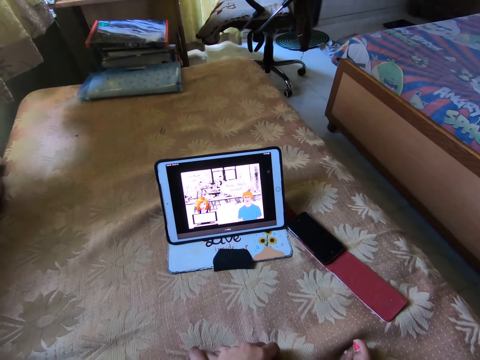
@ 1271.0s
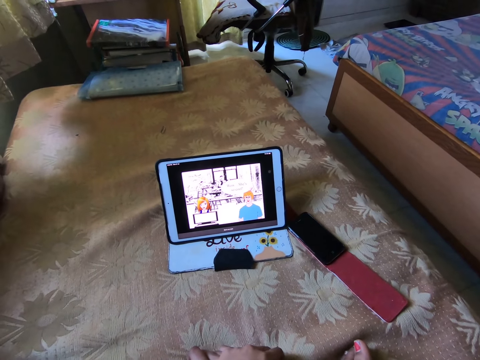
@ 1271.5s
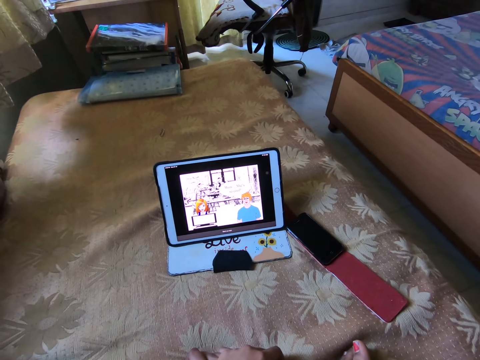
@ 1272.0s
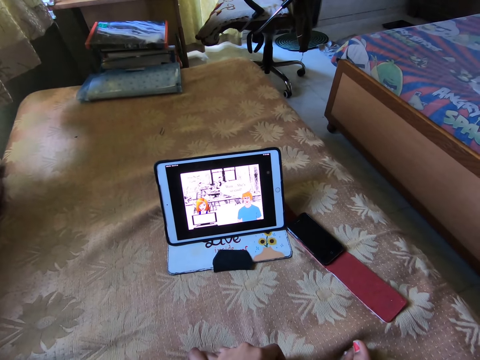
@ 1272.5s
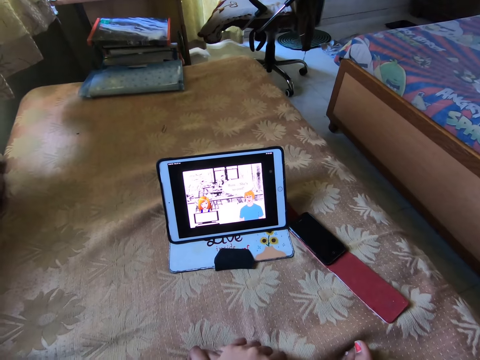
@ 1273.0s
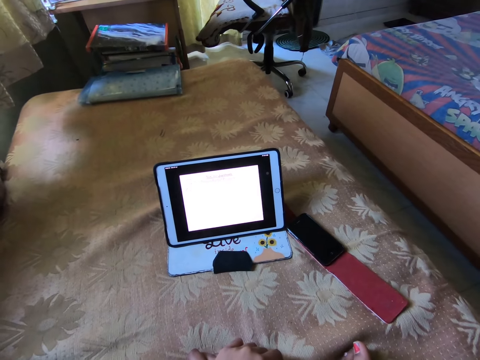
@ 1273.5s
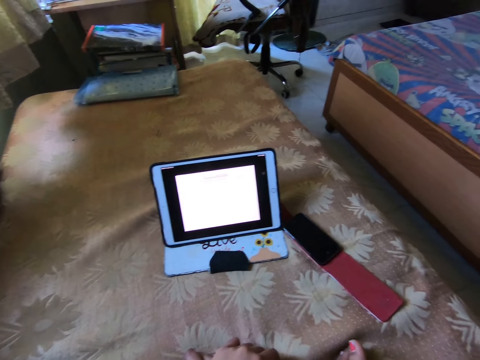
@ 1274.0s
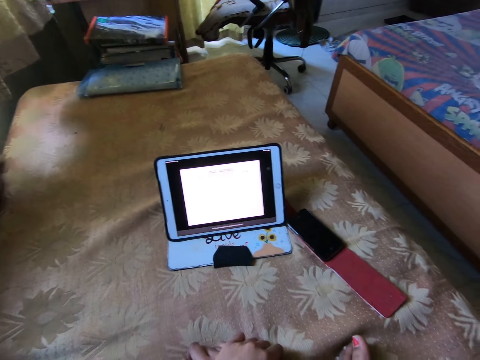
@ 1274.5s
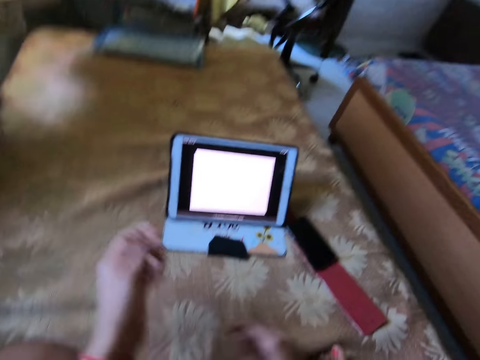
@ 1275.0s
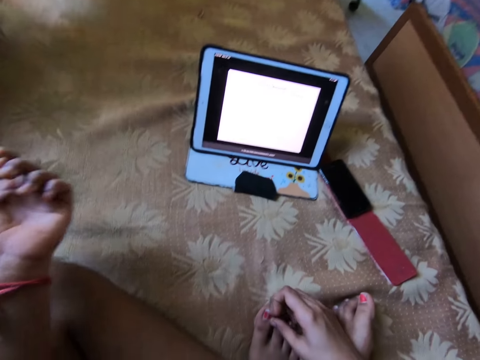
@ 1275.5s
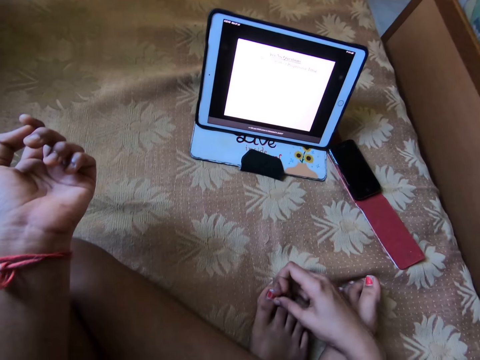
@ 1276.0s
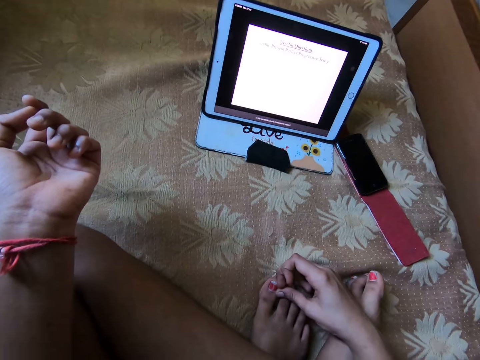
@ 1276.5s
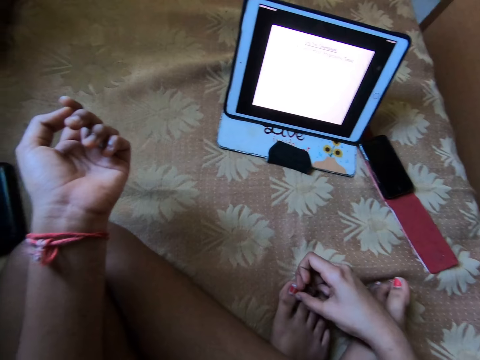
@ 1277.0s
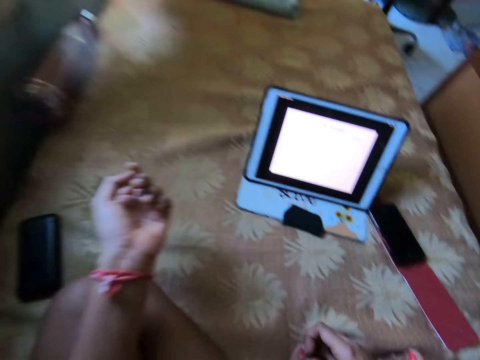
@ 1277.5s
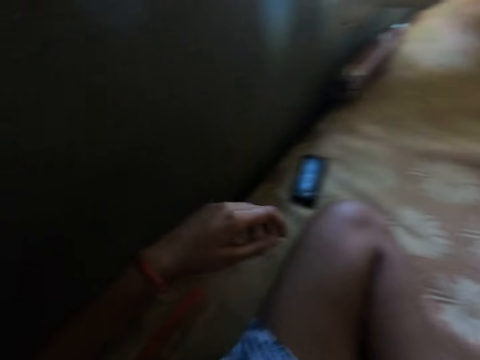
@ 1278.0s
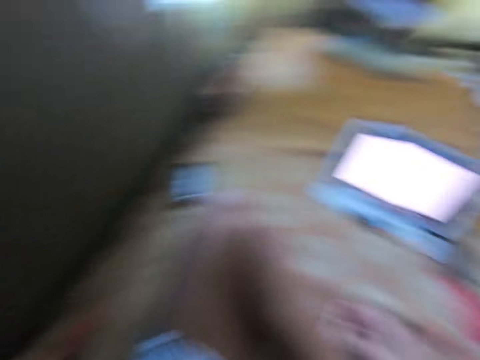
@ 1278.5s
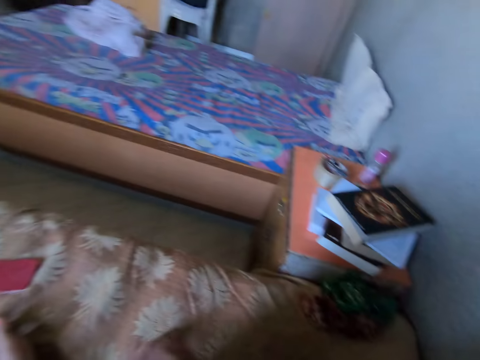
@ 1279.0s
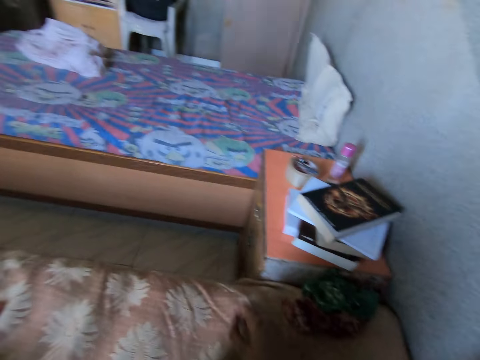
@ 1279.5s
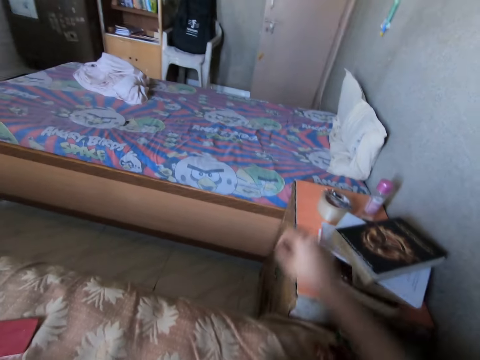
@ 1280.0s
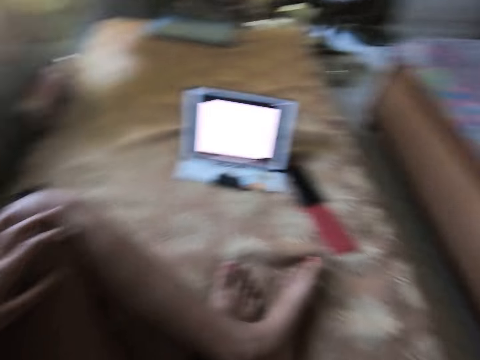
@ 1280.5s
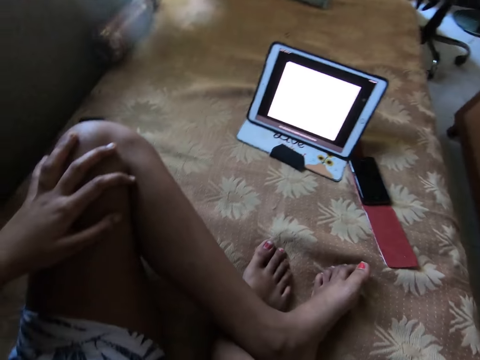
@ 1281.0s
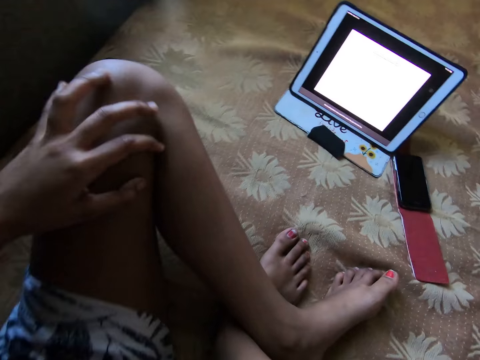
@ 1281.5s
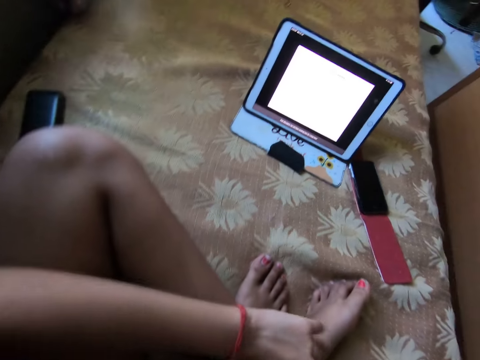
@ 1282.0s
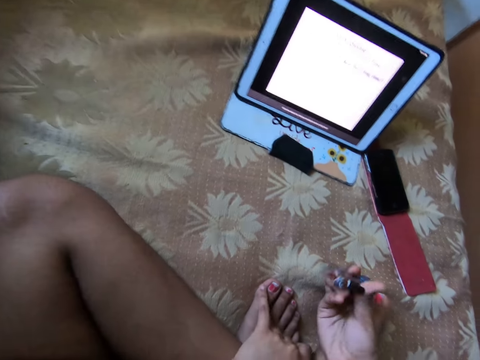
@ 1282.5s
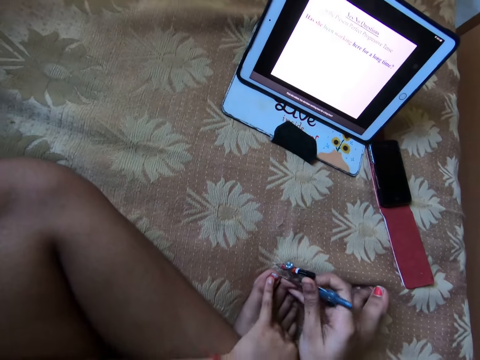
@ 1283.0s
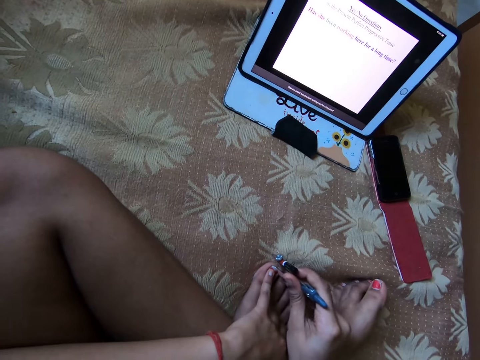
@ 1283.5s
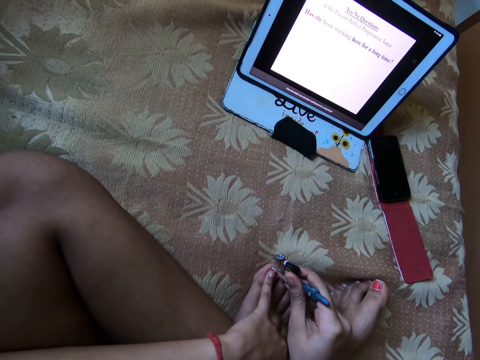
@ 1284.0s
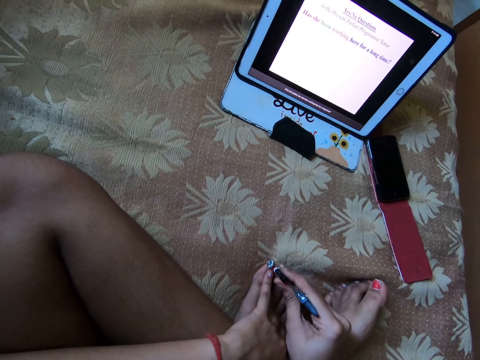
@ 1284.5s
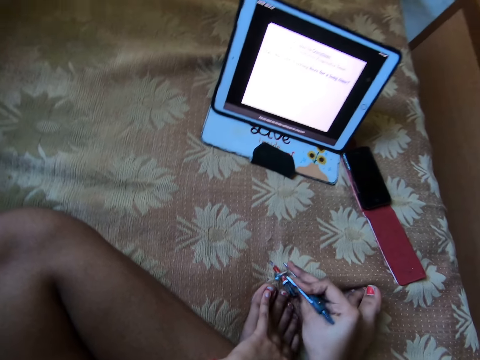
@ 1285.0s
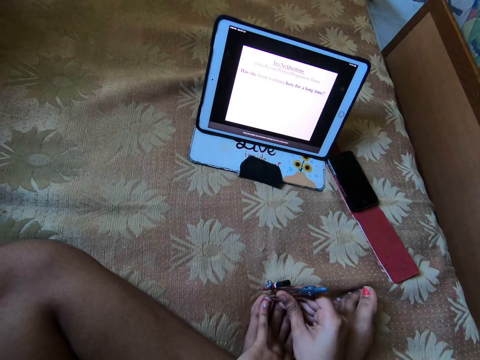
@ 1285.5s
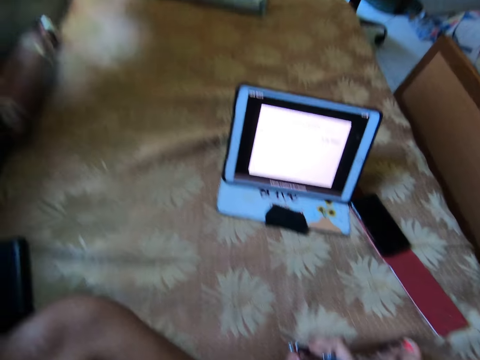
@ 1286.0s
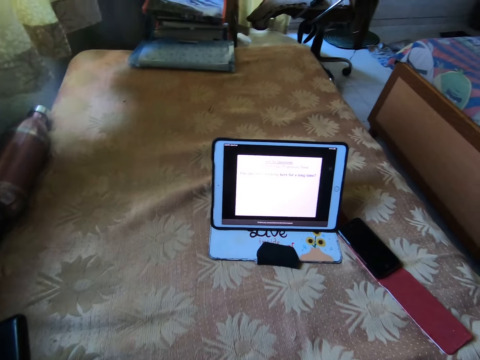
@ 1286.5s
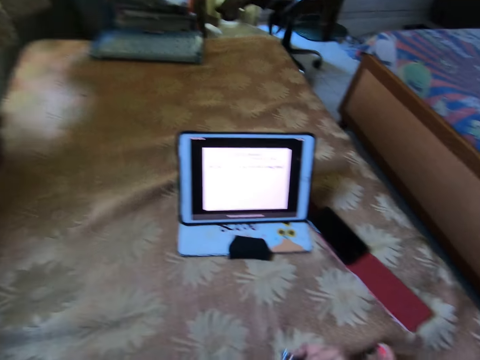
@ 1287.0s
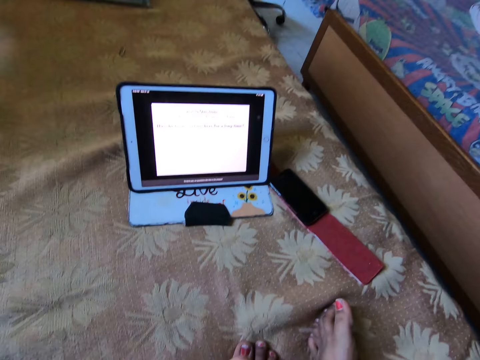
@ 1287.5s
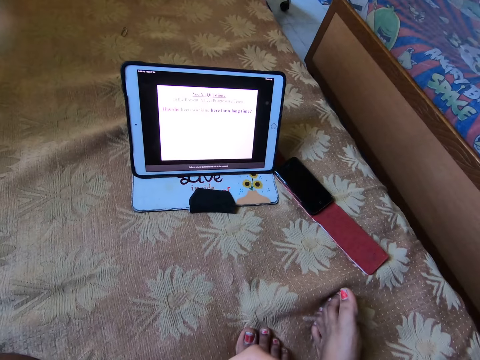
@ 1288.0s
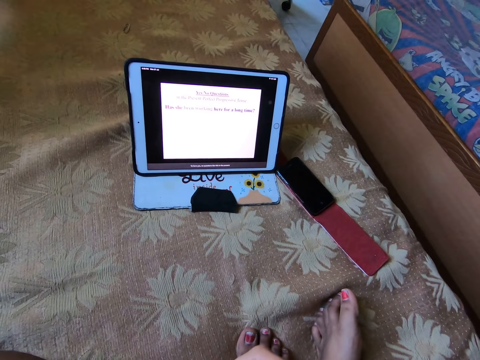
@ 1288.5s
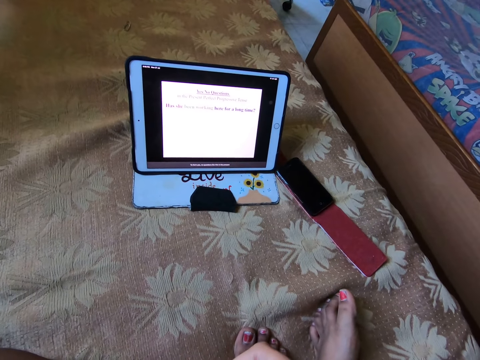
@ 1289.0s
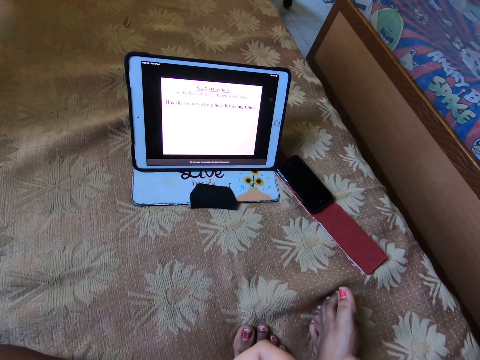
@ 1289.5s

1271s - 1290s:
The camera wearer lifts the left hand up and moves the hands. They touch the toes. They move a hand down. They turn and look around. They turn again, and again. They move the right hand forward. They hold the knee. They move the left hand. They hold the toe. They take something. They scratch the nail and hold the compass. They stare at the tablet. They look around. They lift the compass up.

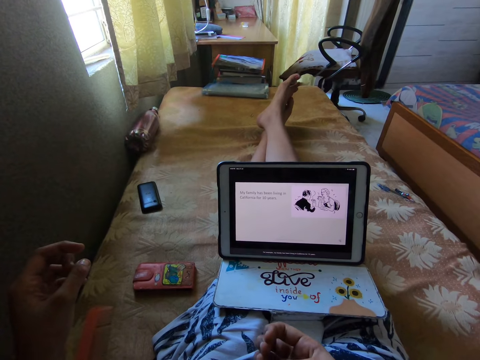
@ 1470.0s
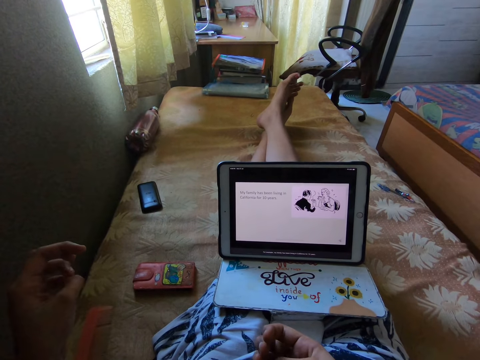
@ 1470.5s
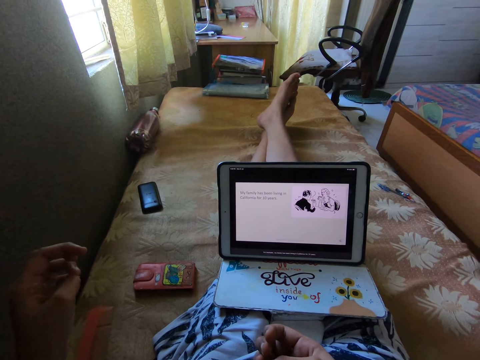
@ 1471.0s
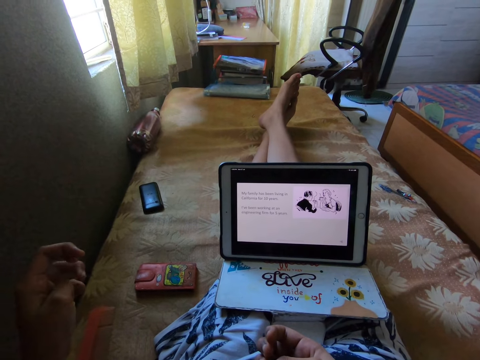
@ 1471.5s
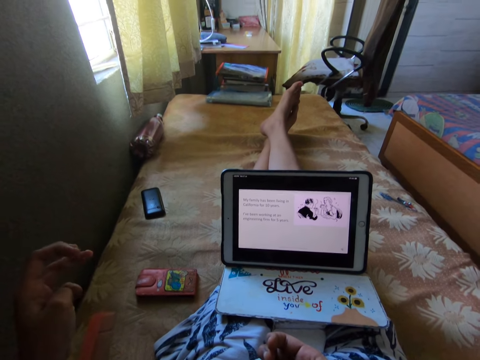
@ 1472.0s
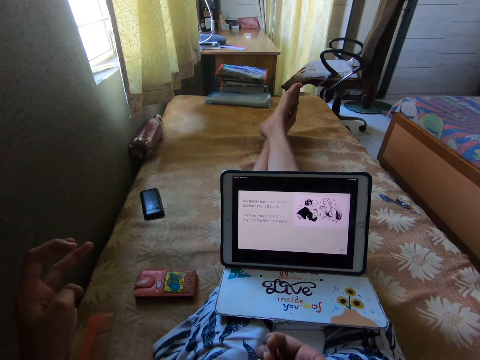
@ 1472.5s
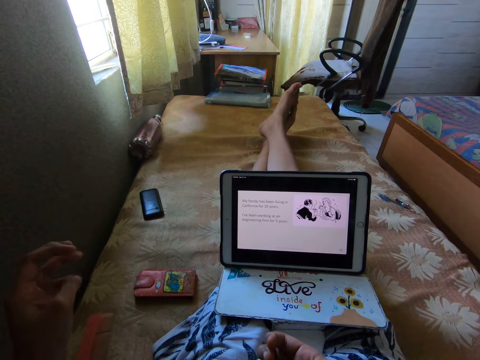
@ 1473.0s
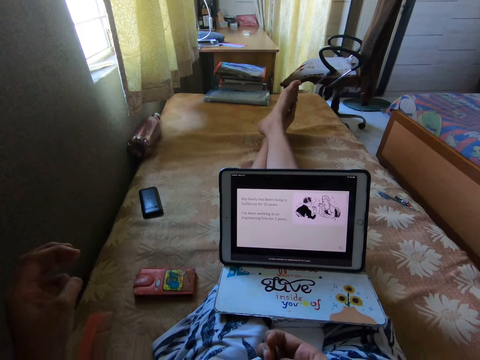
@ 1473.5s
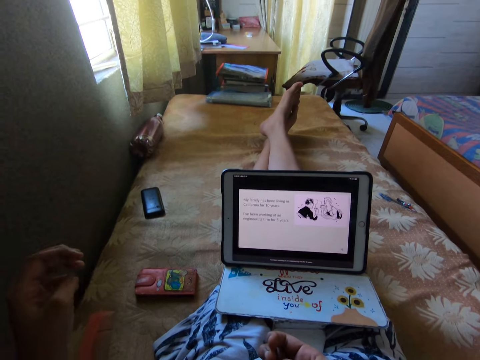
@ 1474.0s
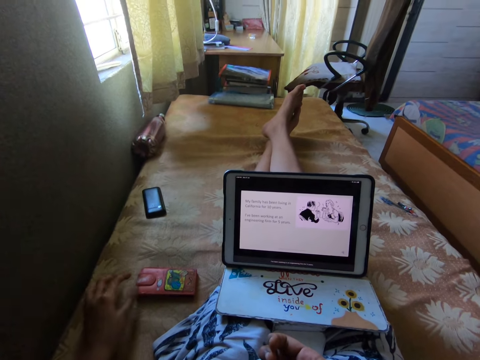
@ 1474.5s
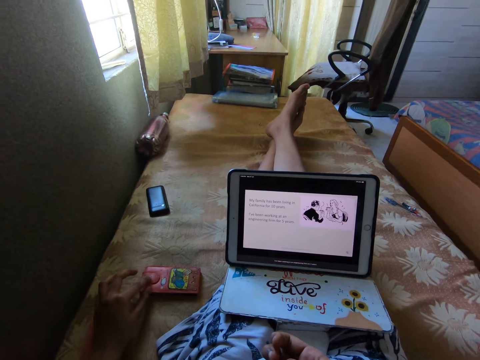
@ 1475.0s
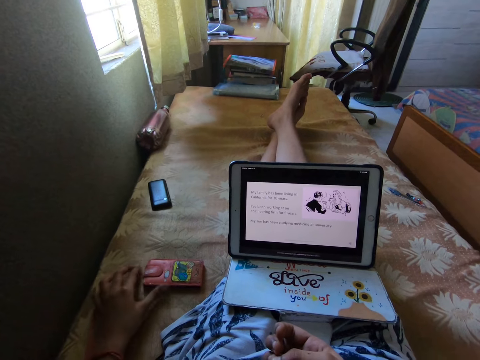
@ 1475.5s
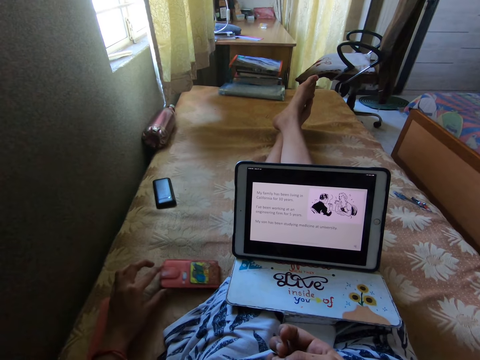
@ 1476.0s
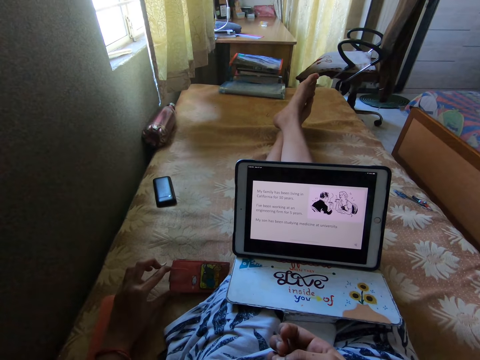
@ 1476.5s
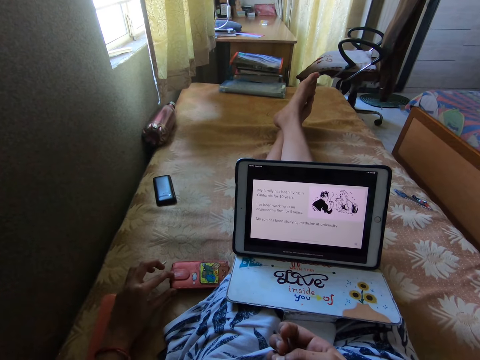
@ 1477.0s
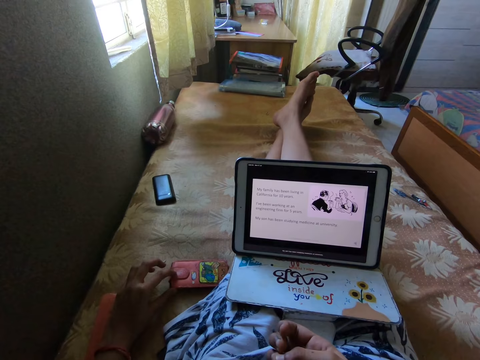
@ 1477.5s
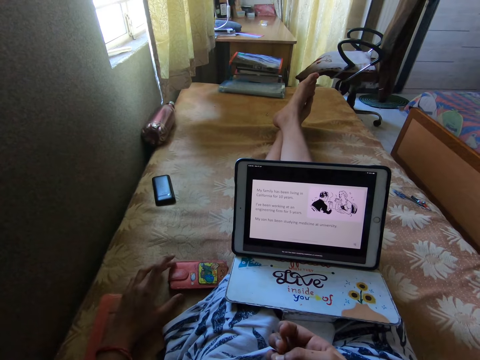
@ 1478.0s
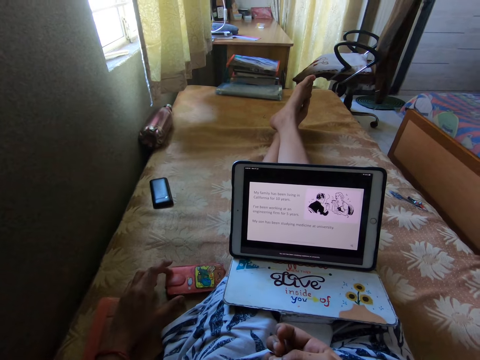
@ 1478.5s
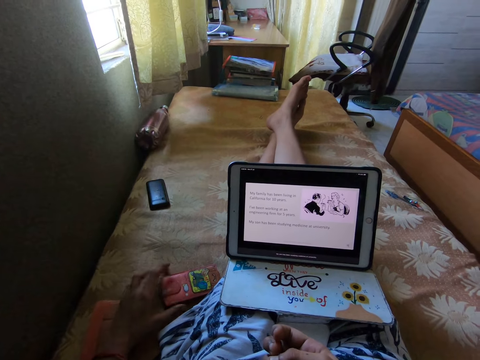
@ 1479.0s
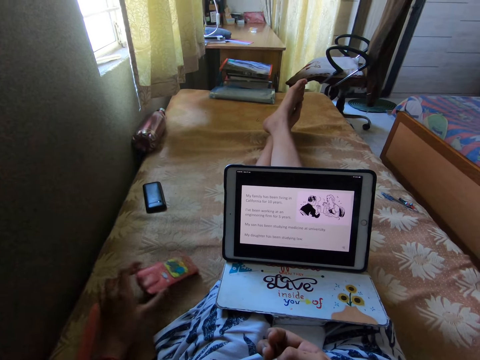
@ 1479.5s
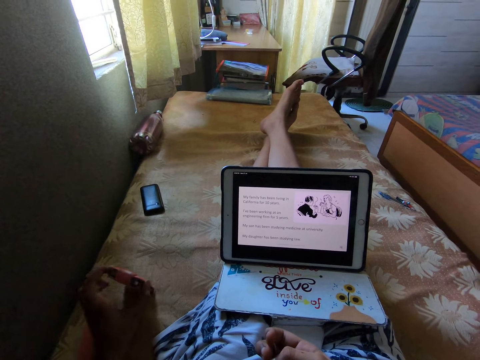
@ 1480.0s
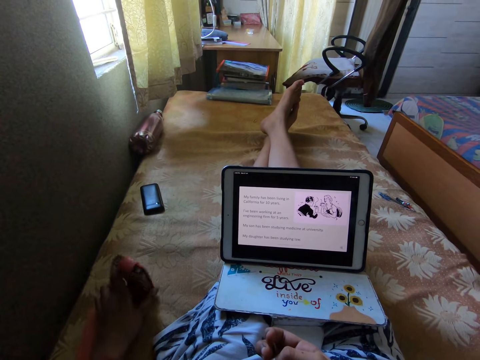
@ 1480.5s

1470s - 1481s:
The camera wearer moves the fingers. They twist the fingers. They touch the phone and move a hand down.
